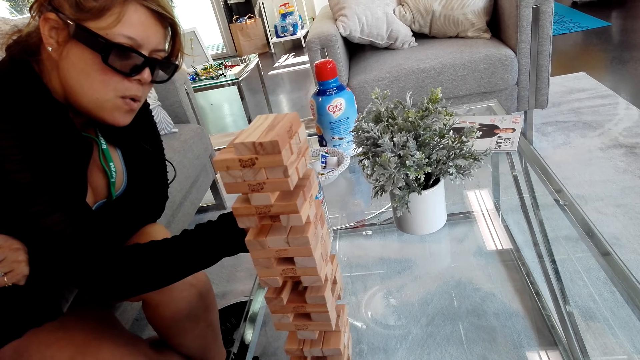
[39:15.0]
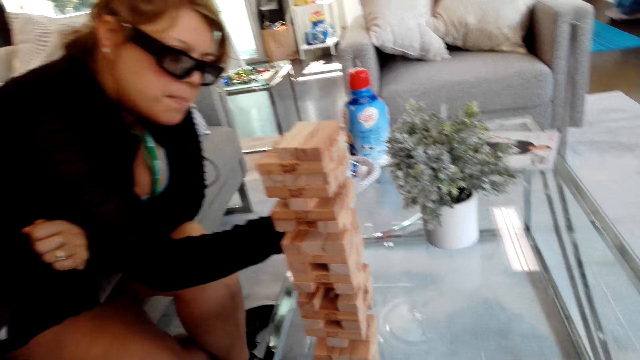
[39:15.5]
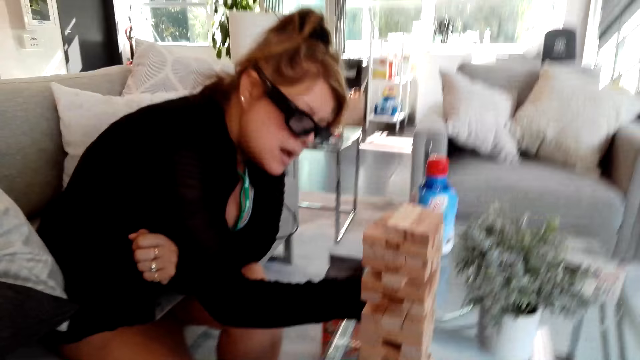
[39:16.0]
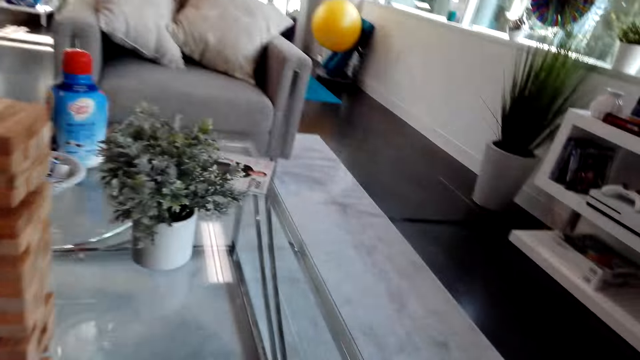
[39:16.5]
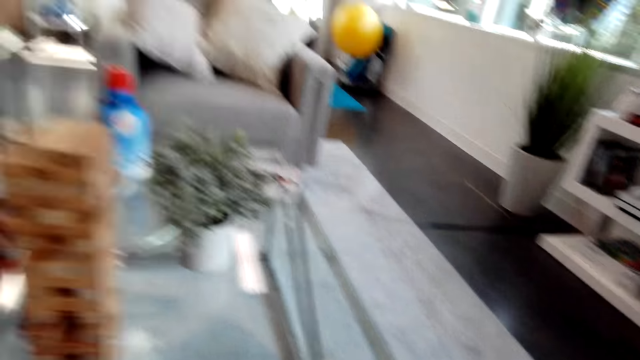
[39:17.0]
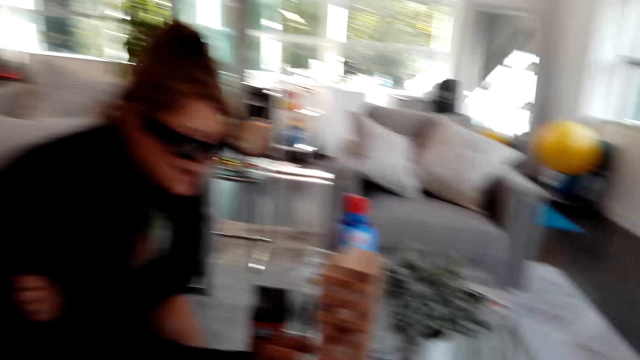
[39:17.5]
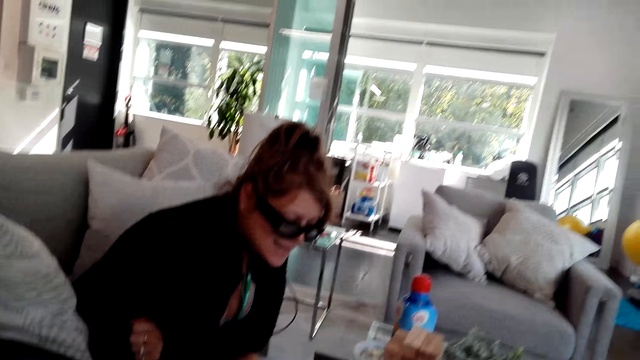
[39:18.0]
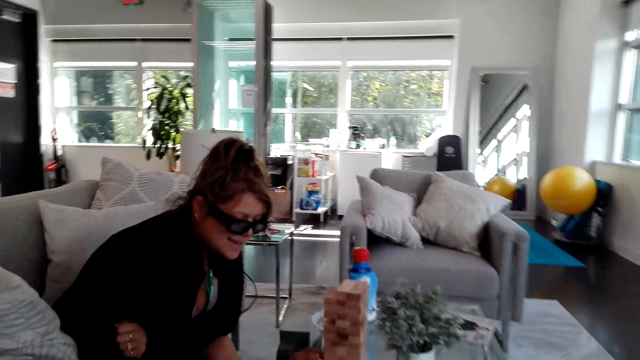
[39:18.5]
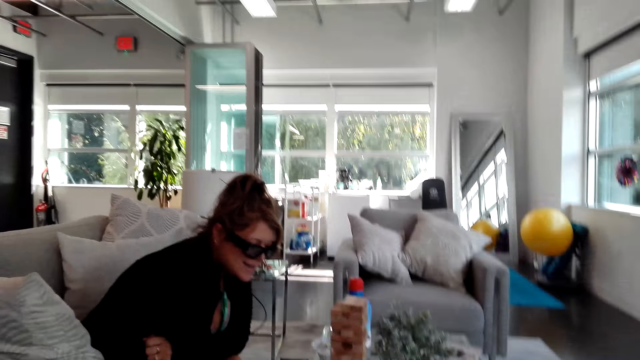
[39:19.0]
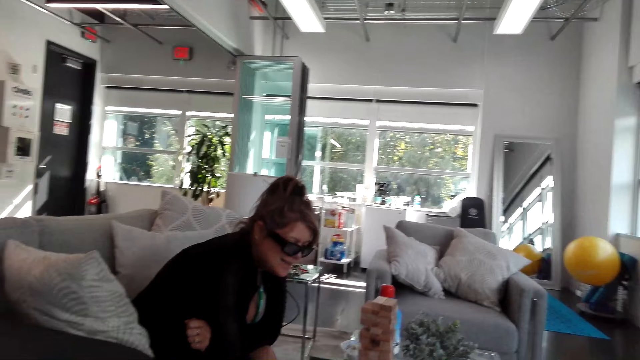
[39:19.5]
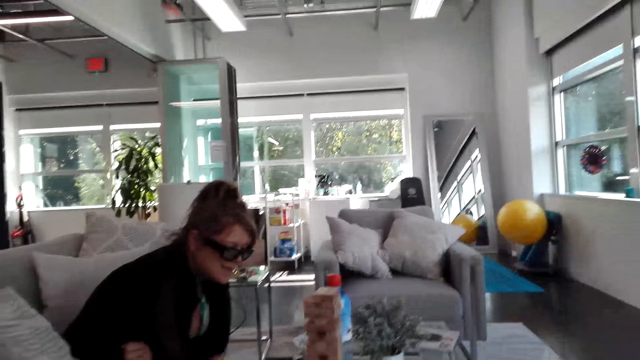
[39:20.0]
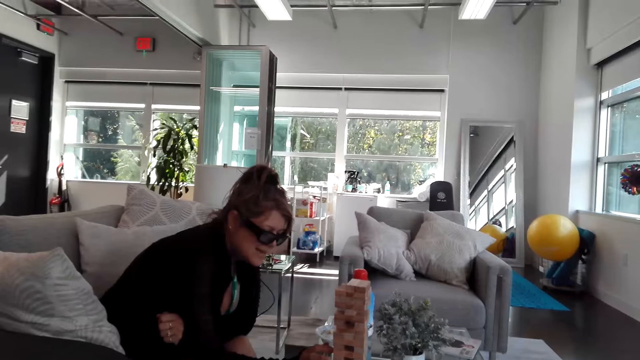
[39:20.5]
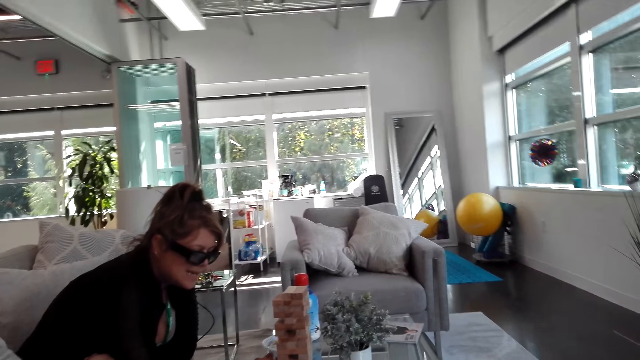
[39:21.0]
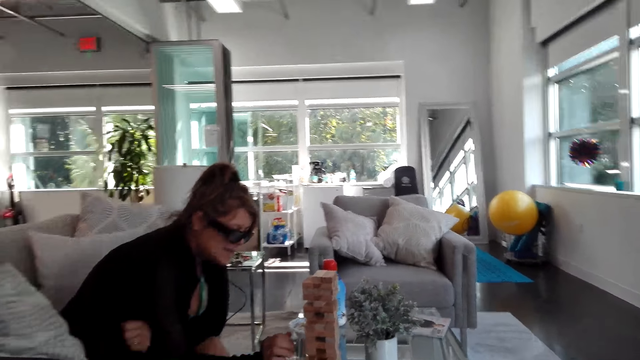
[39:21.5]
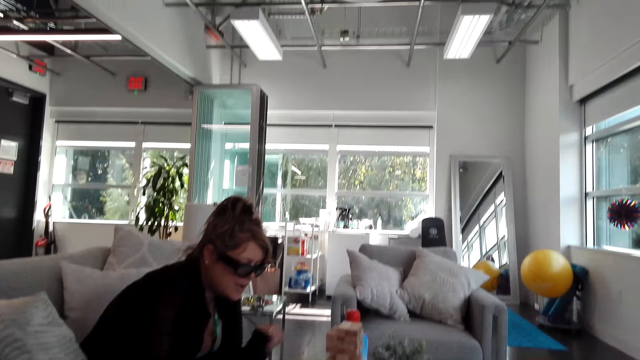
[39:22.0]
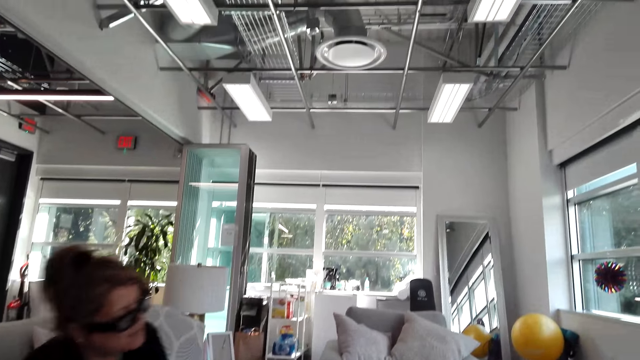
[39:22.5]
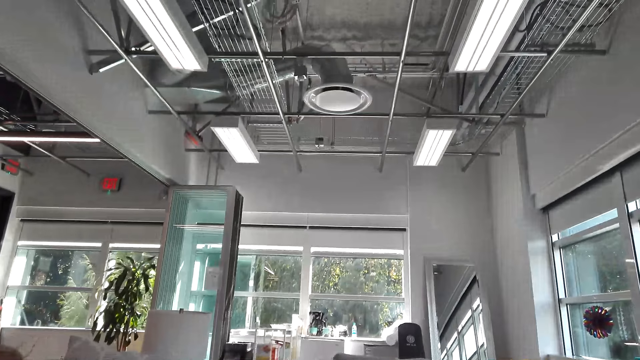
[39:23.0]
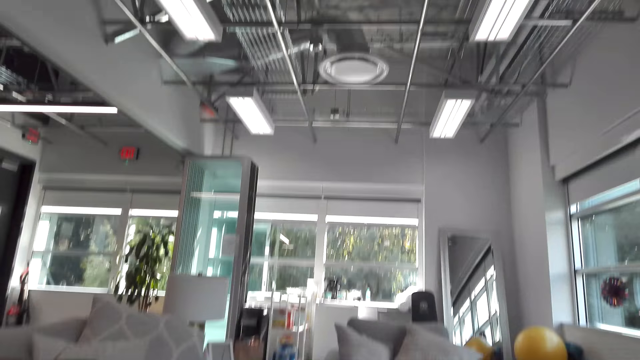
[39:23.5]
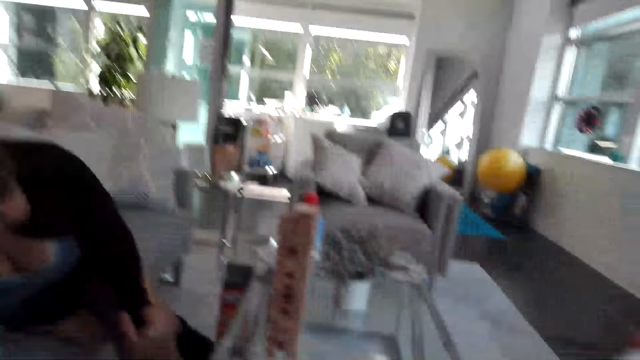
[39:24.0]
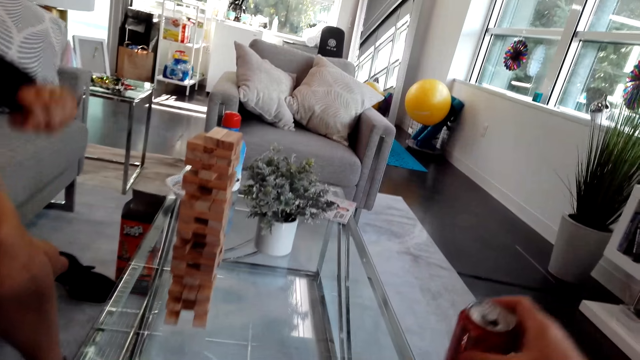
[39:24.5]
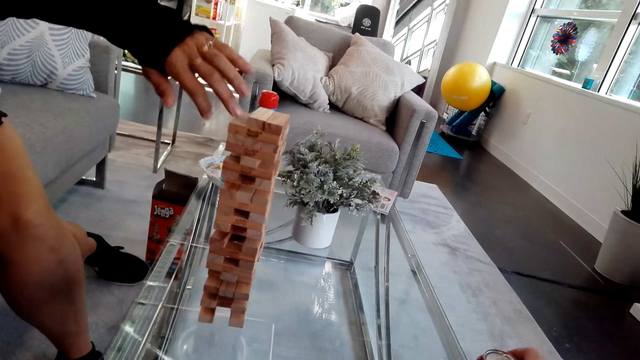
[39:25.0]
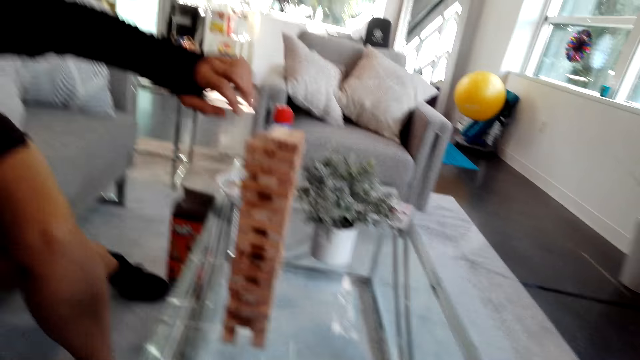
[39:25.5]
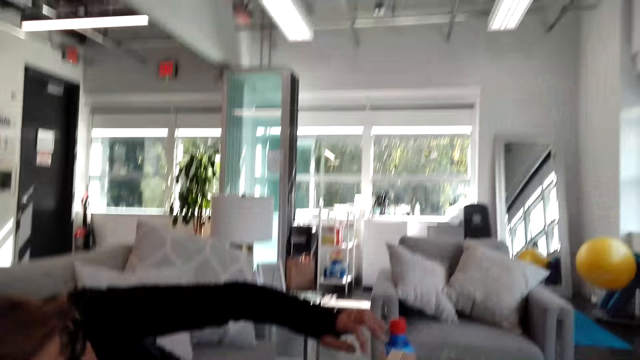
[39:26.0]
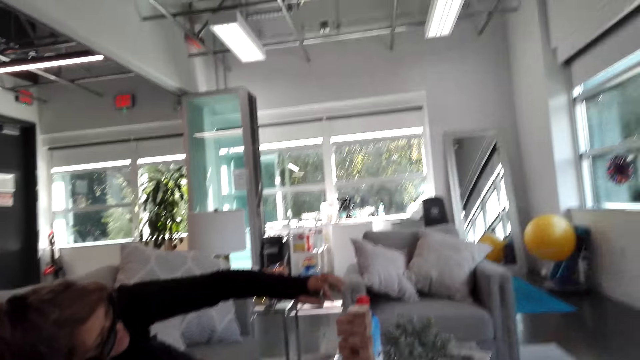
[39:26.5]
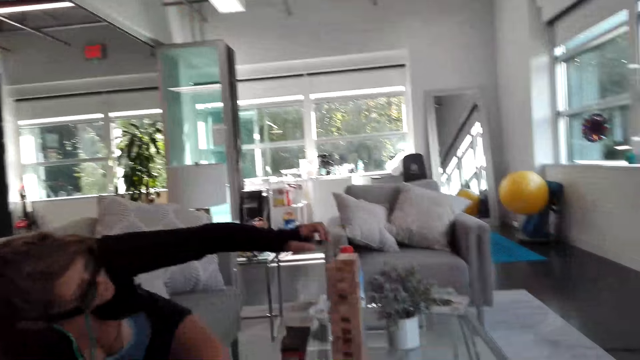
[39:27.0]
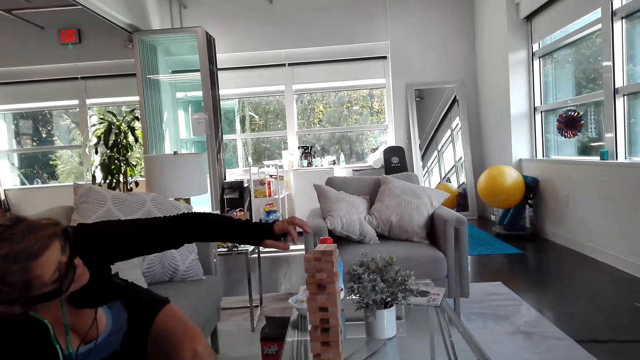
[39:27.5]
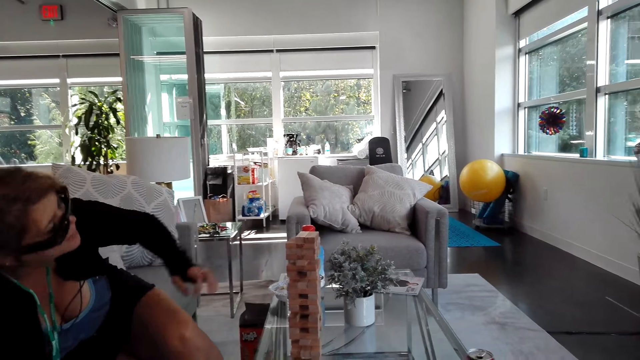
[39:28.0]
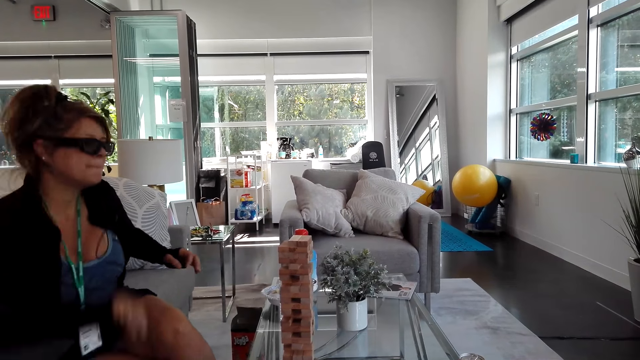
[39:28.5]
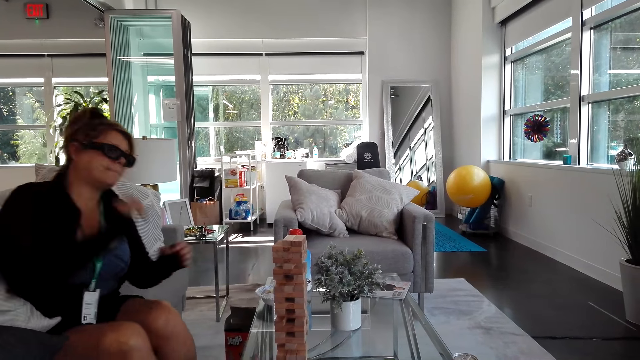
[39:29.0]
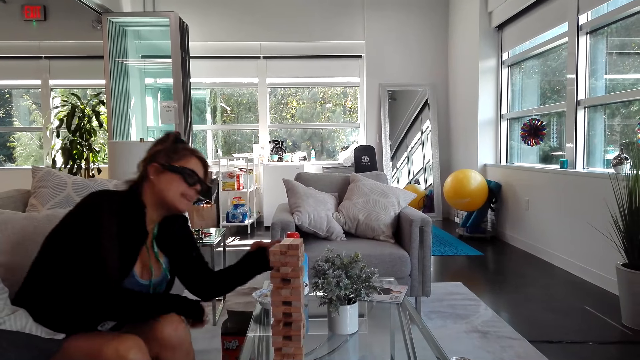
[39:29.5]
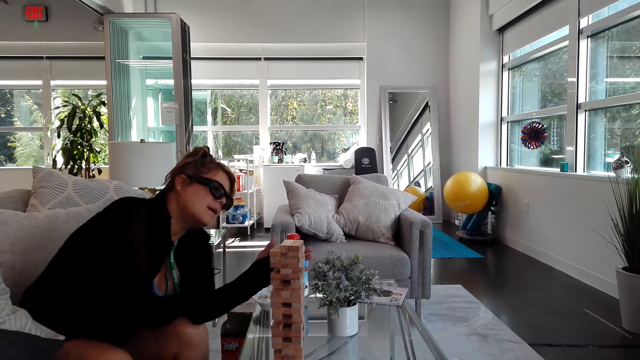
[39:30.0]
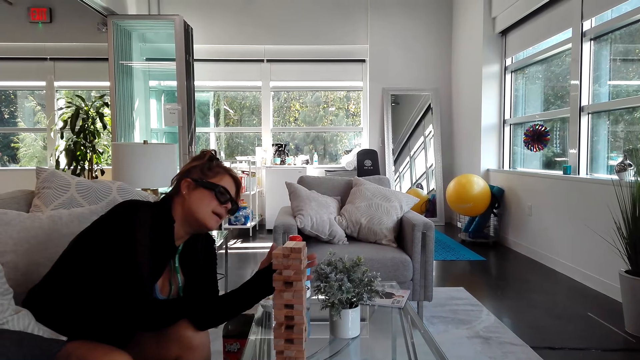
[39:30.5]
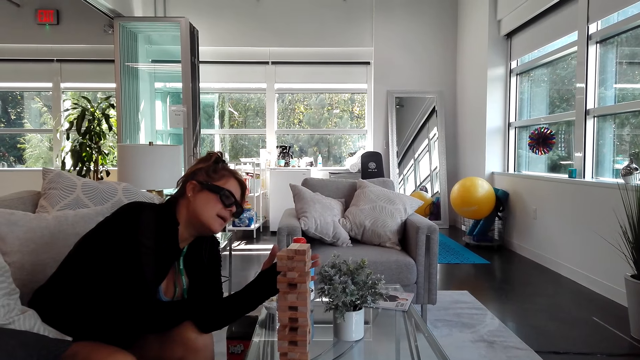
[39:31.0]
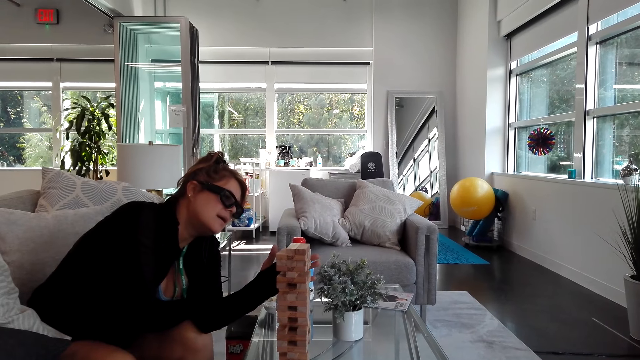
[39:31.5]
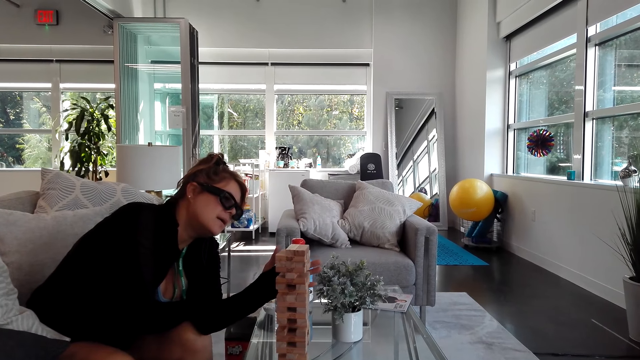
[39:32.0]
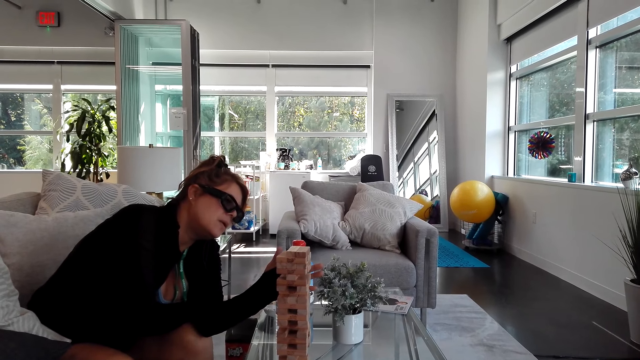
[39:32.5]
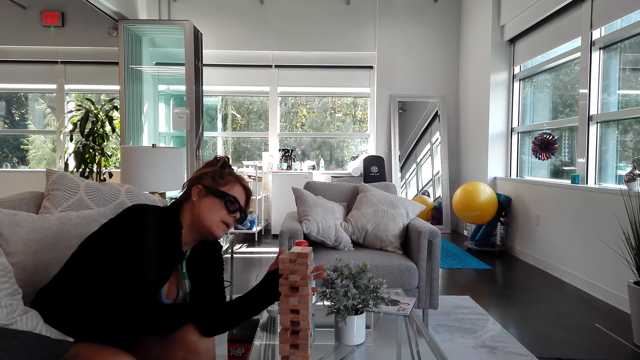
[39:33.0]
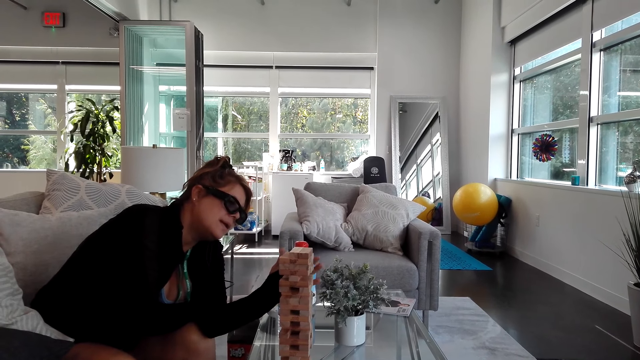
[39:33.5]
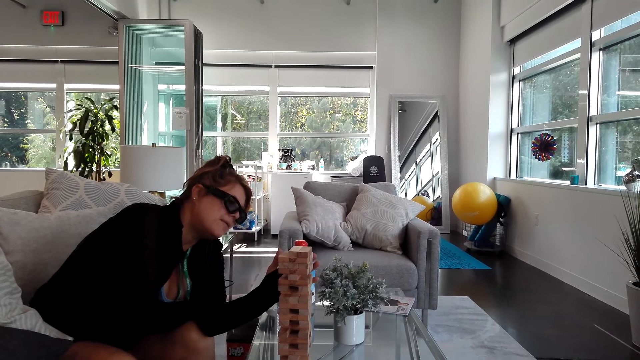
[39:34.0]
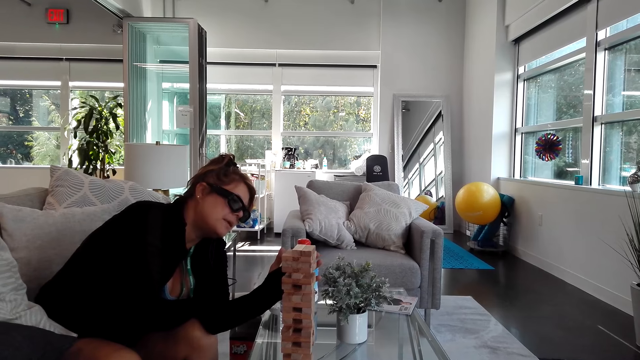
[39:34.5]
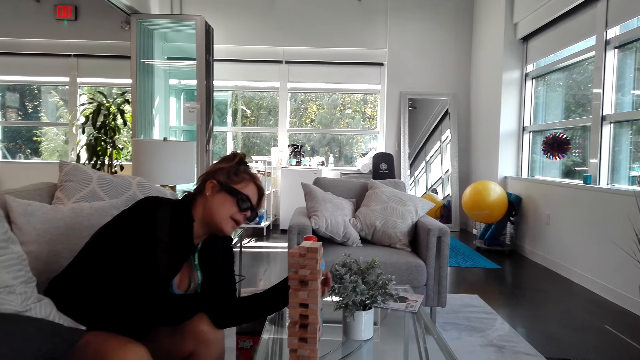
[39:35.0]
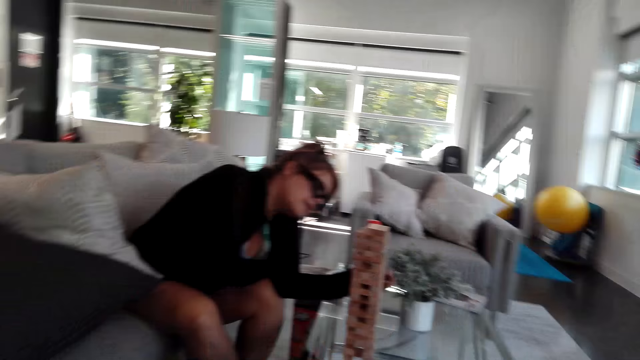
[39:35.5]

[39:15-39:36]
The camera wearer talks to a girl. They drink something. The girl plays the tumbling tower. She raises the right hand. She plays the tumbling tower.
